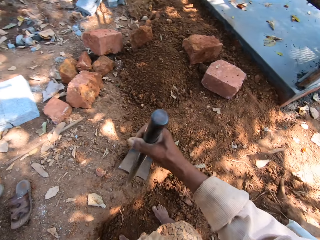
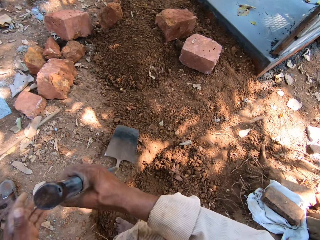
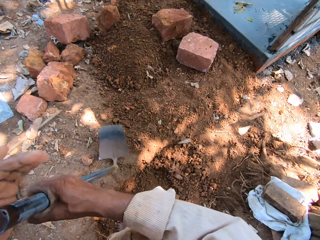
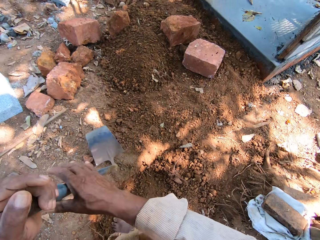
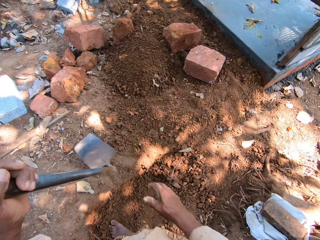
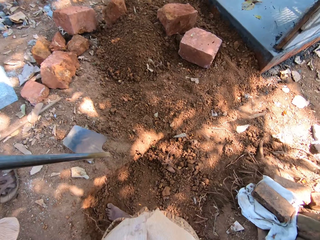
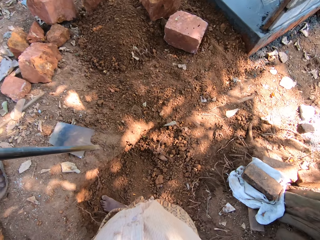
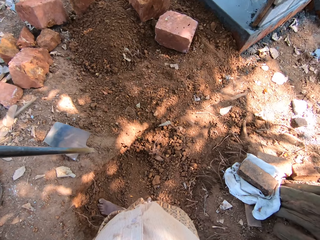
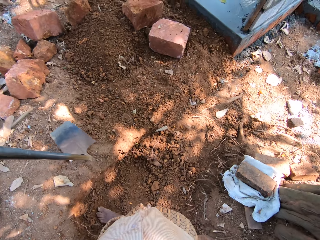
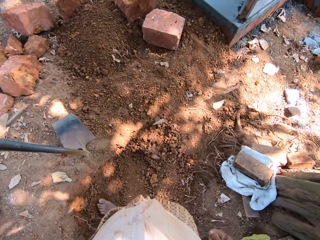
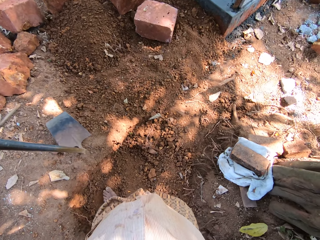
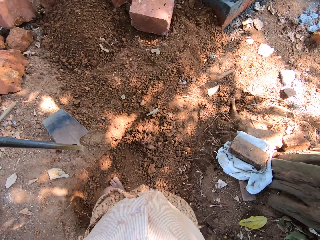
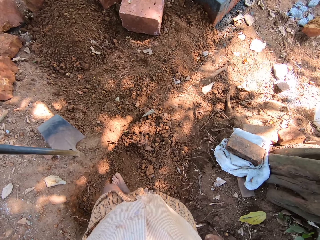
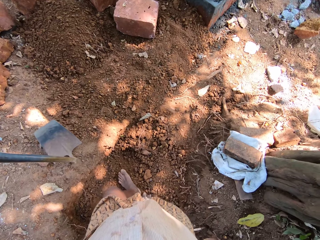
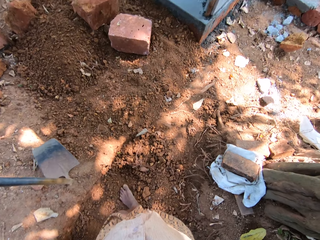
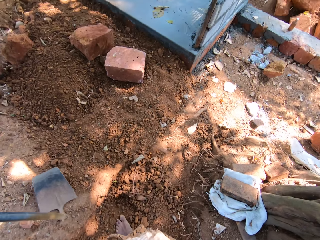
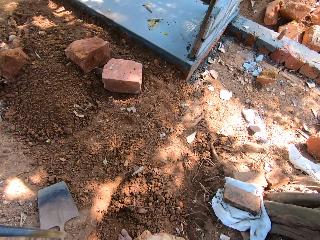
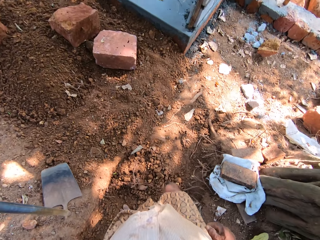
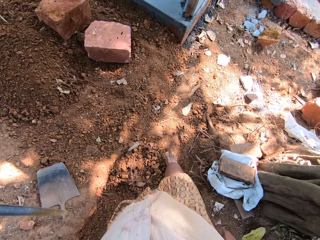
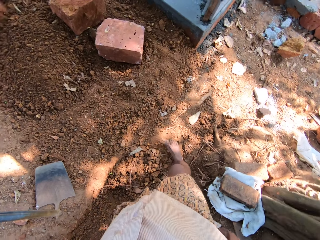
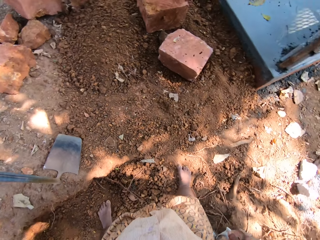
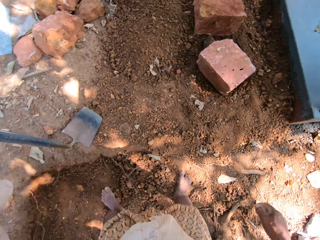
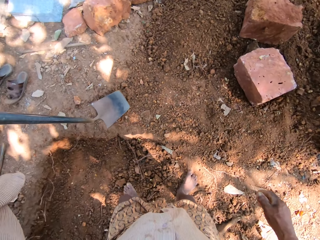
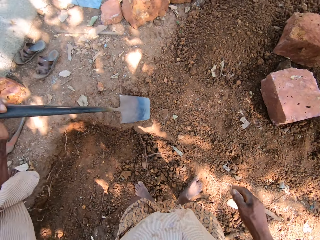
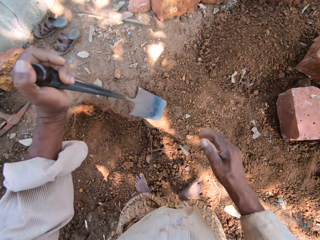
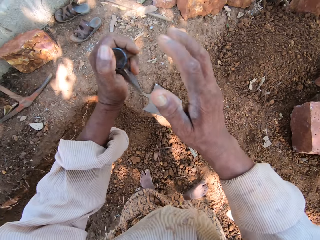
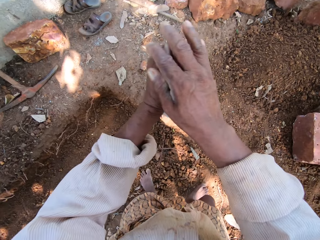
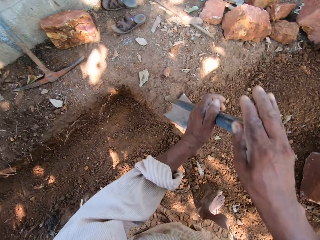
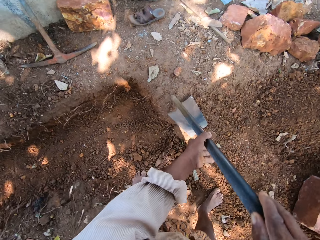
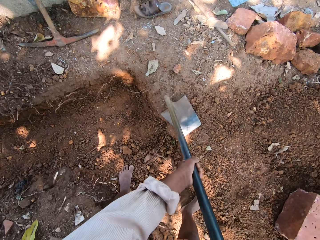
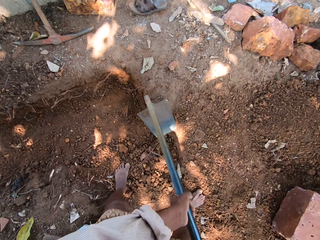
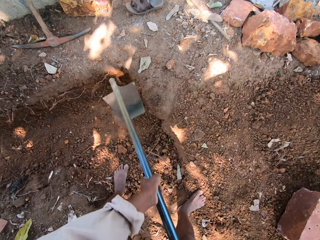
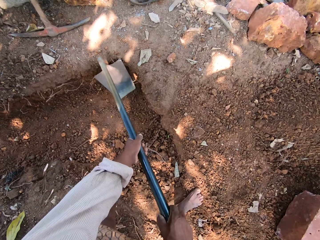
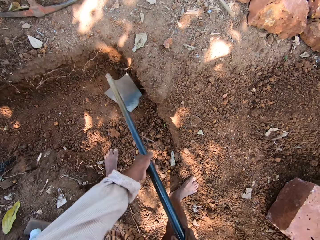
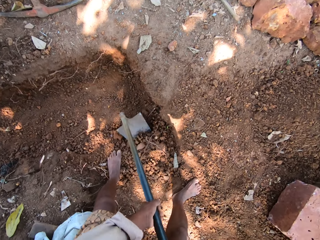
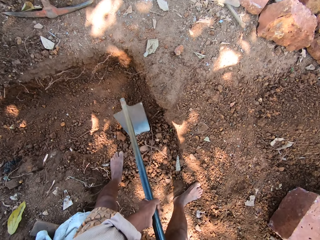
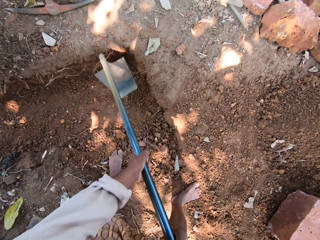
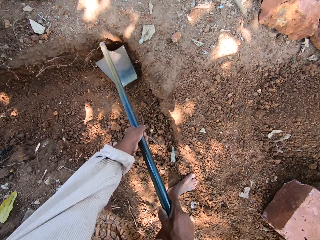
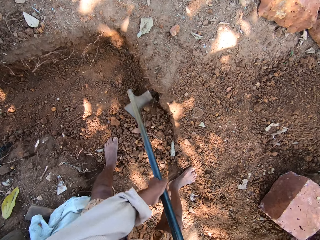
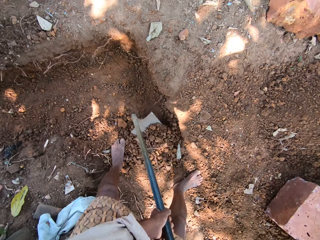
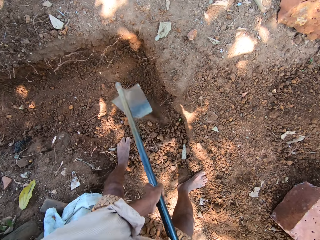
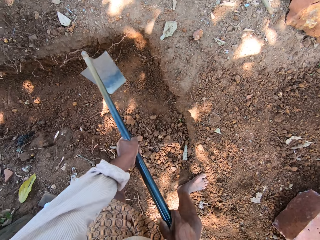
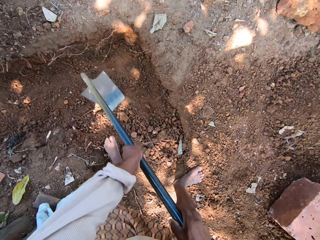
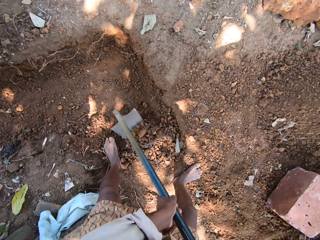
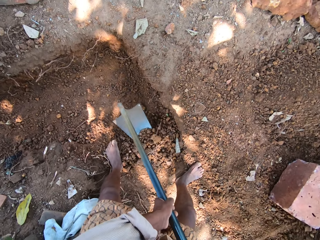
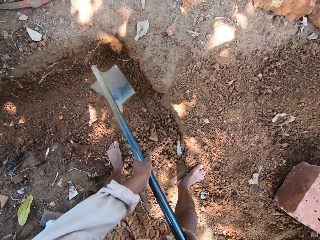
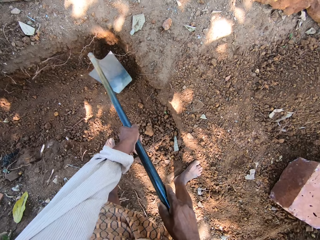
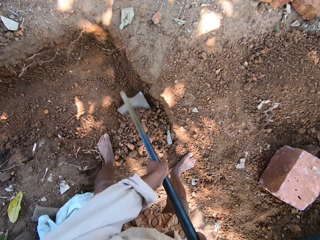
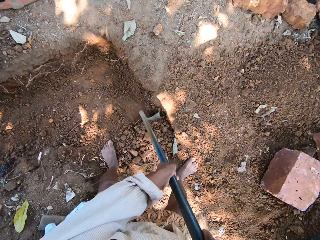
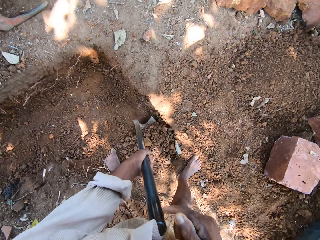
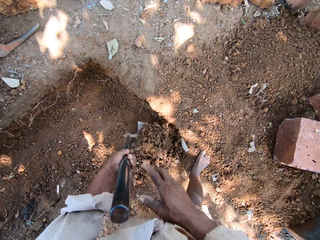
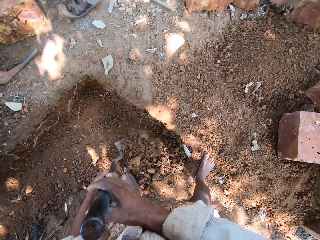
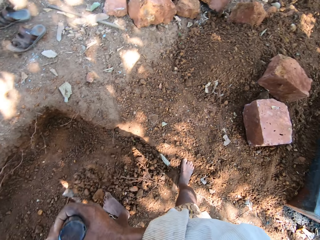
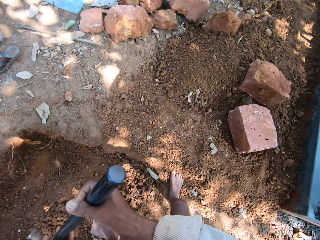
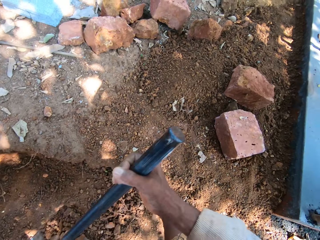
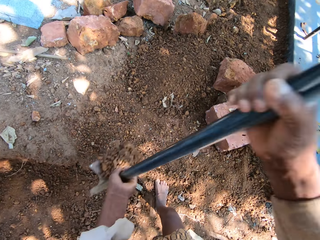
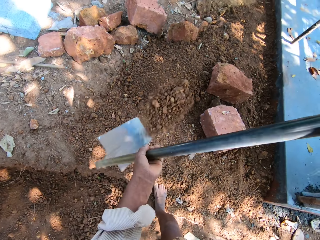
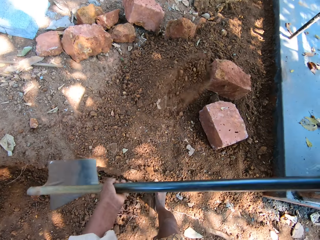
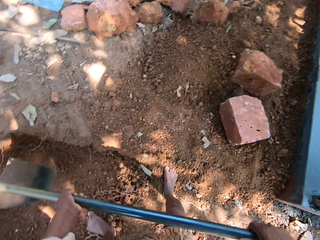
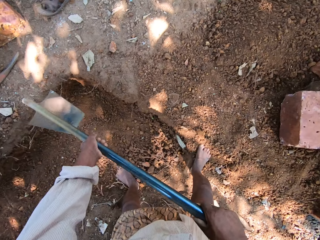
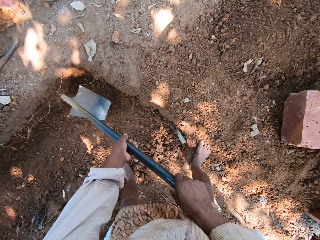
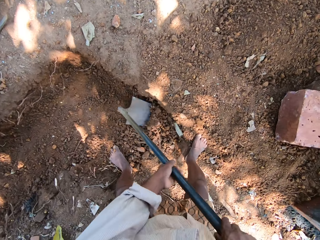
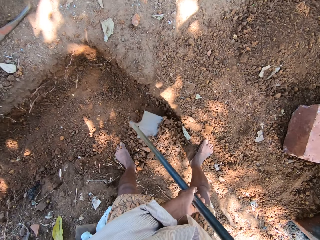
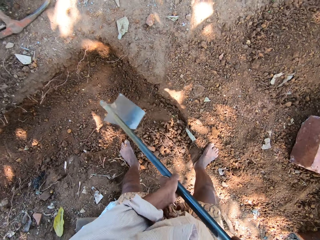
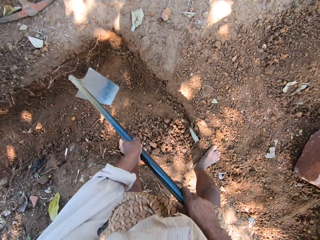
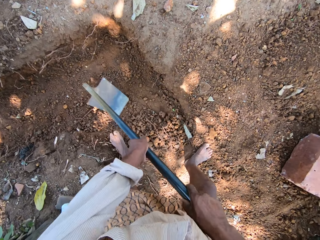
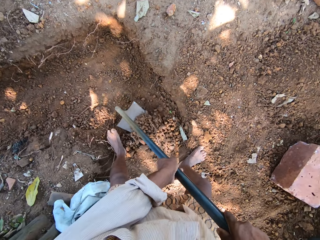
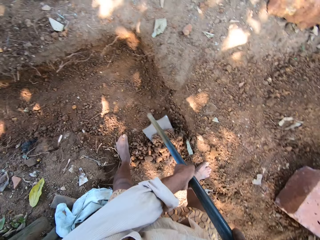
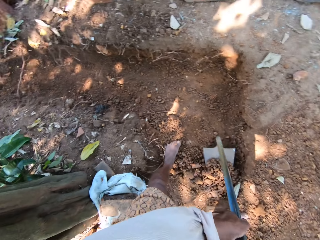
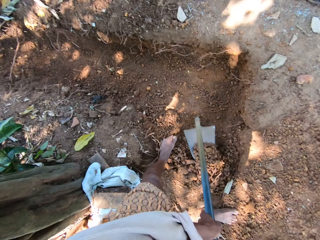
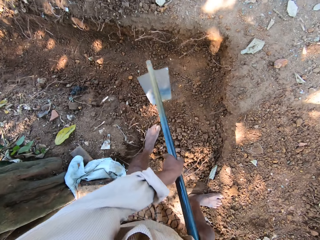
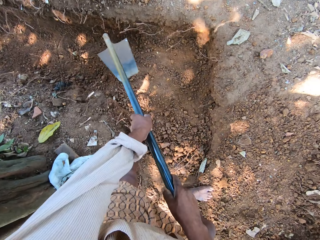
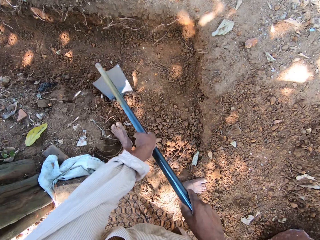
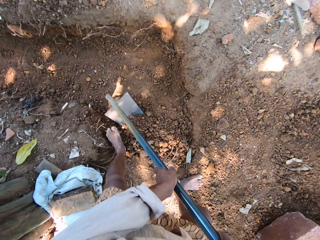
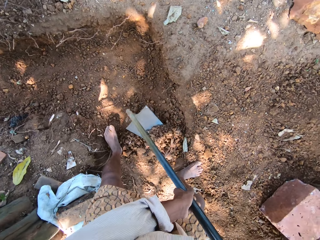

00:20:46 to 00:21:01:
The camera wearer passes the hoe in his right hand to his left hand. He holds the hoe with both hands. He turns around. He digs sand with the hoe in both hands. He scoops sand with the hoe. He pours the sand in the hoe on the ground. He digs sand with the hoe in both hands.

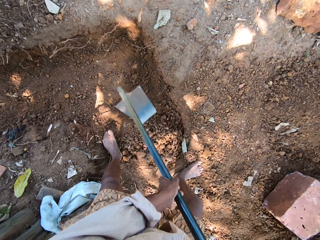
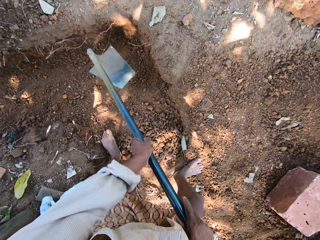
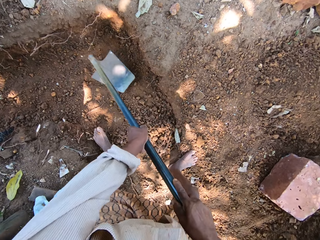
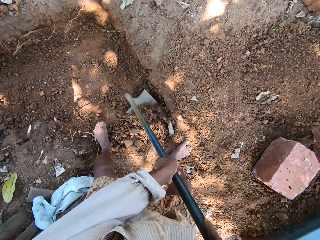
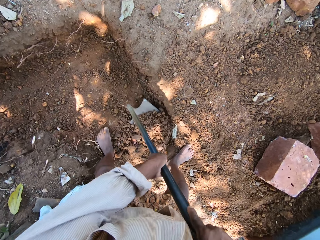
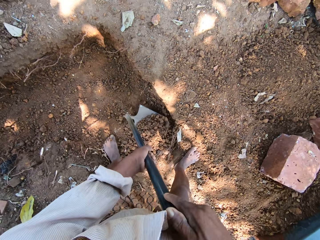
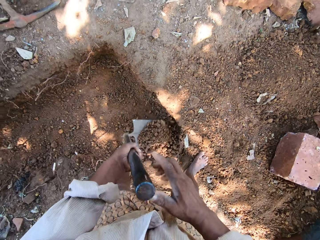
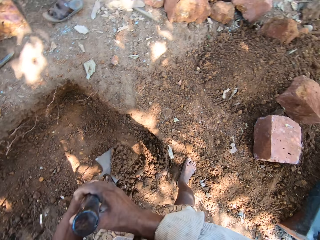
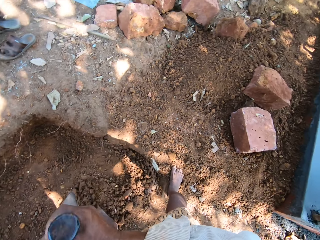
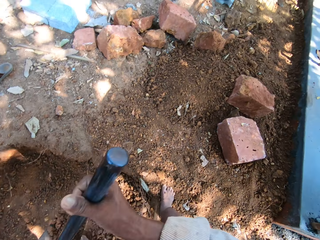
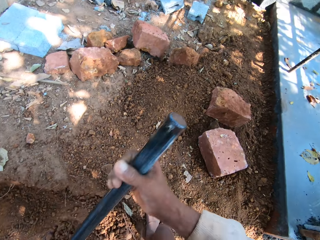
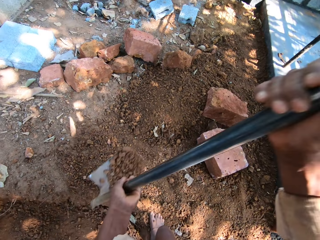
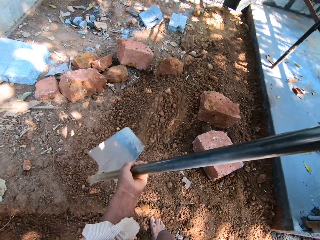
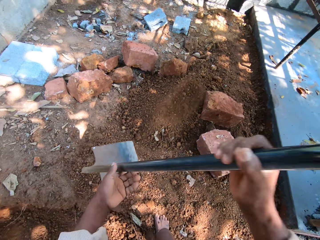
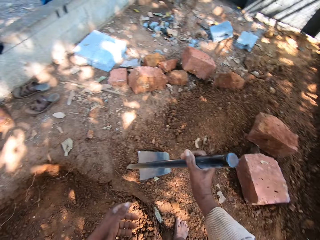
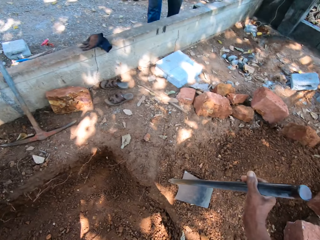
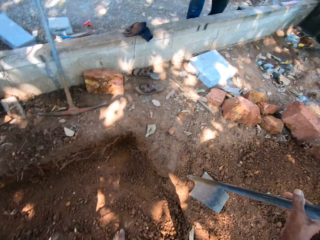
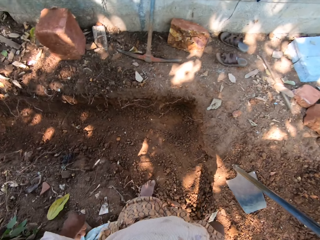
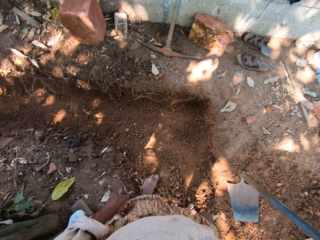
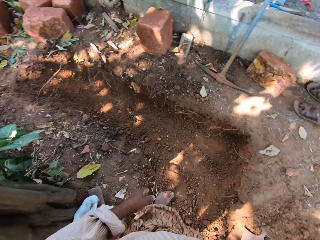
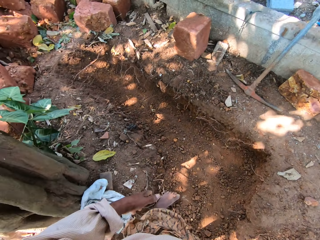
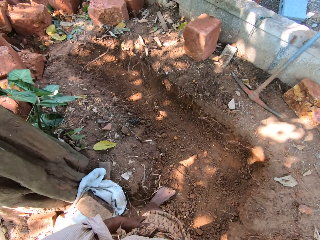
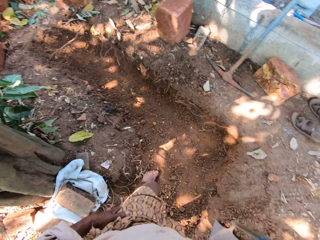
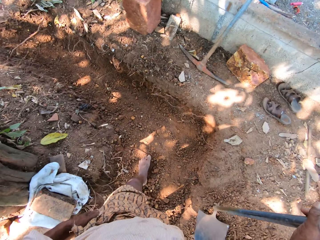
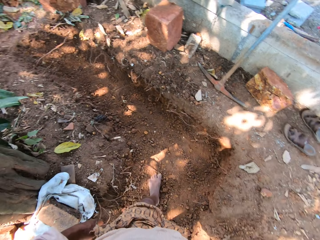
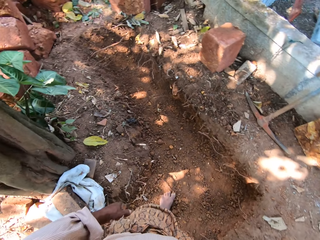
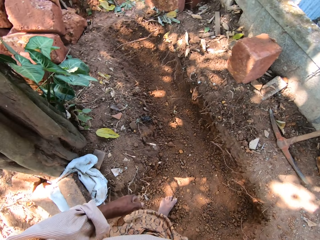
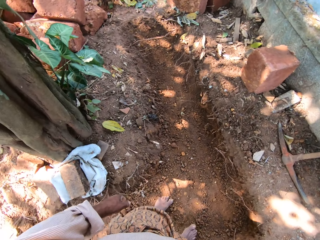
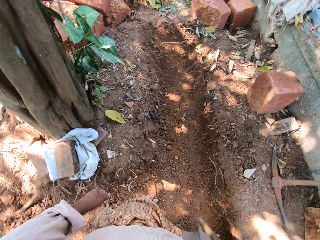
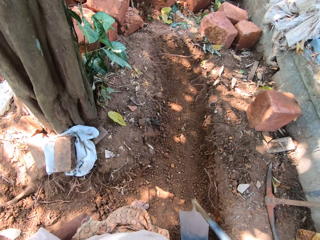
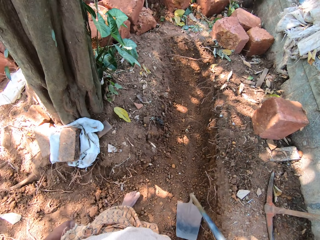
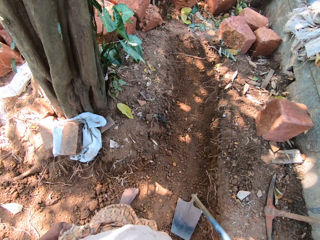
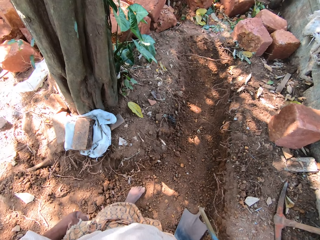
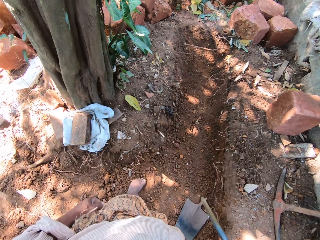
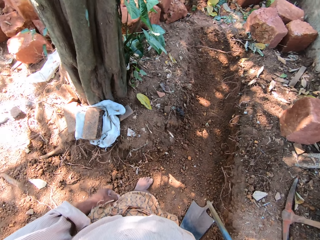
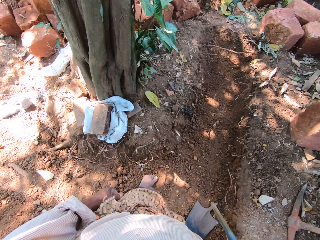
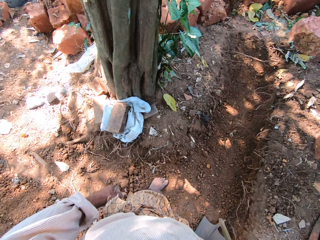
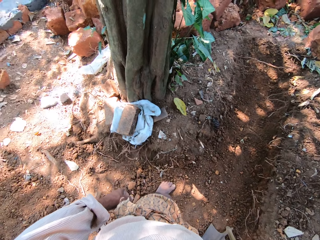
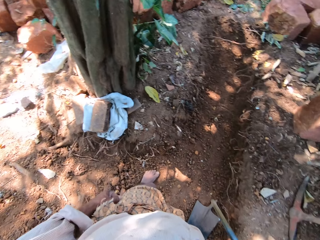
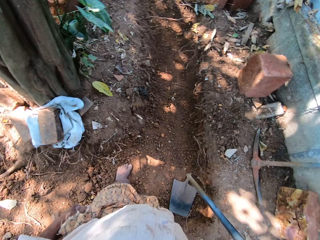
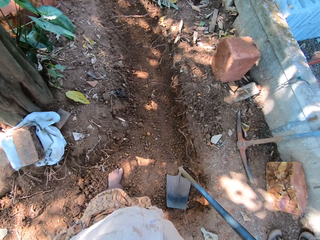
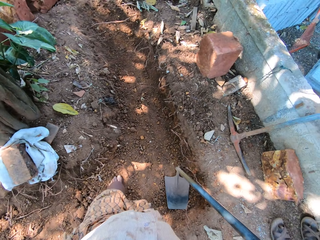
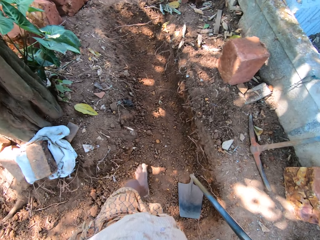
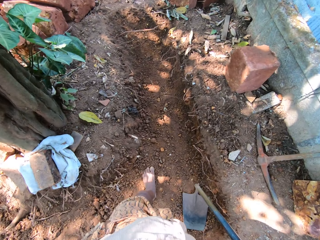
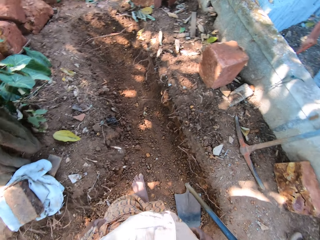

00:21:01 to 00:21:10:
The camera wearer scoops sand with a hoe. He pours the sand in the hoe on the ground. He turns around.
